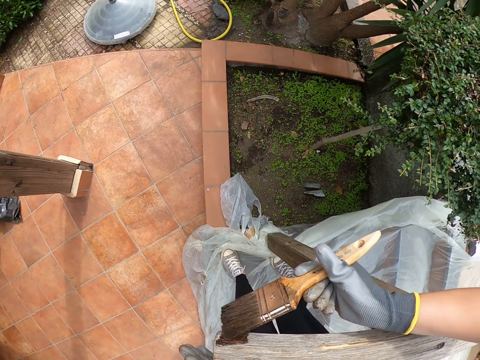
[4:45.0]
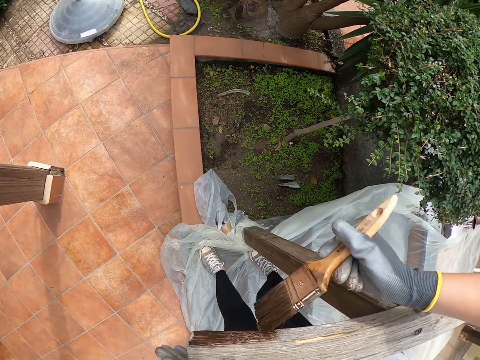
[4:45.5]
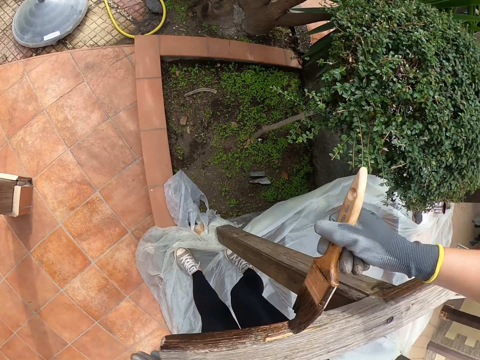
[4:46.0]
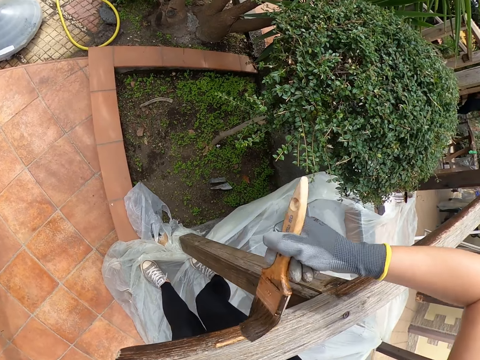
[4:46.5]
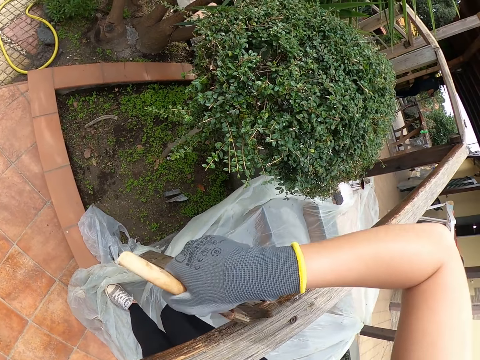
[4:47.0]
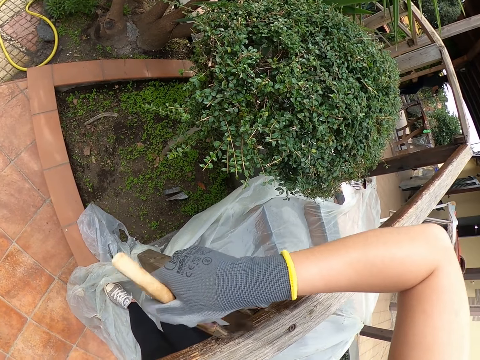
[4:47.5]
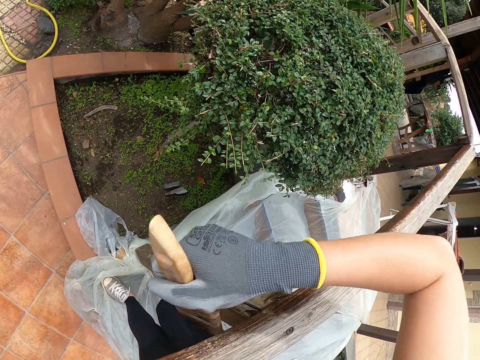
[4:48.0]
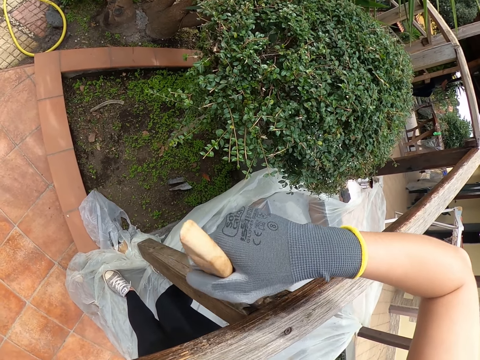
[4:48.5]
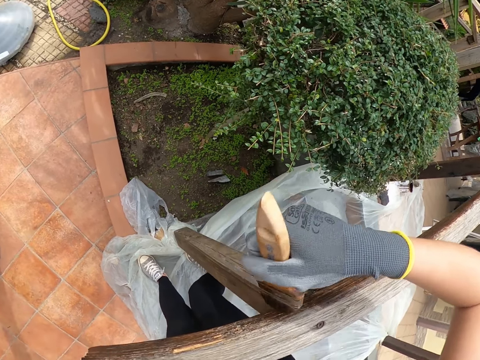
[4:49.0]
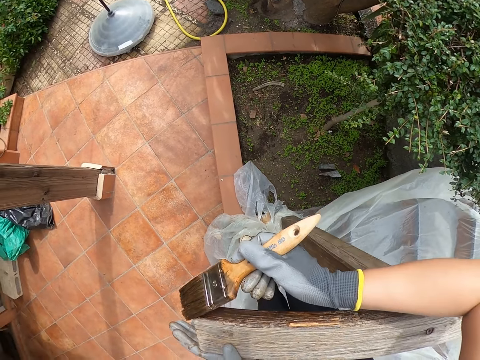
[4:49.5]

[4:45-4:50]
The camera wearer paints the timber.

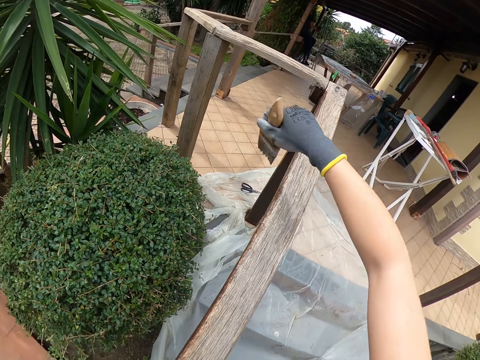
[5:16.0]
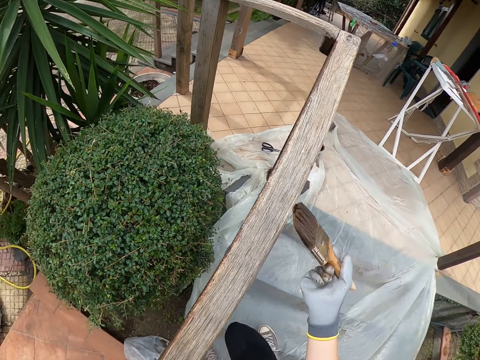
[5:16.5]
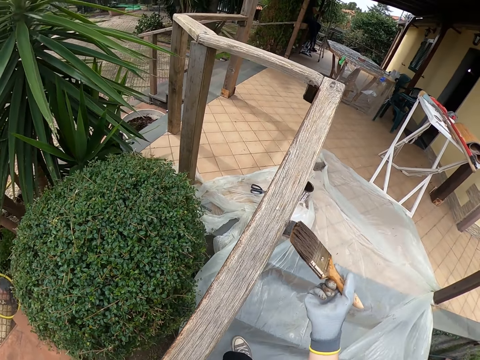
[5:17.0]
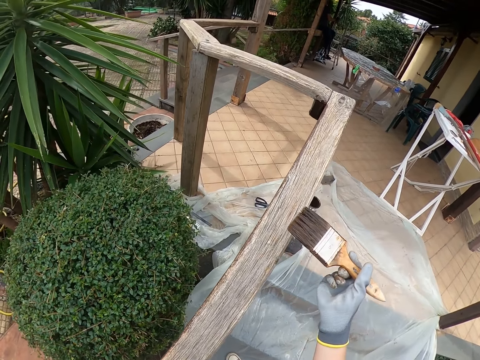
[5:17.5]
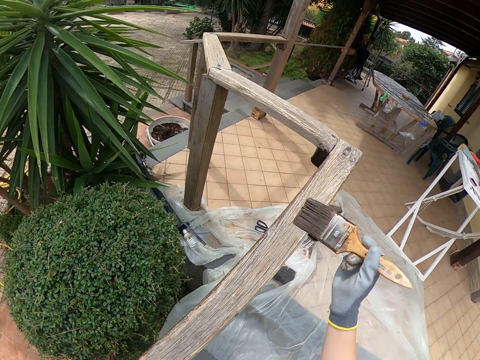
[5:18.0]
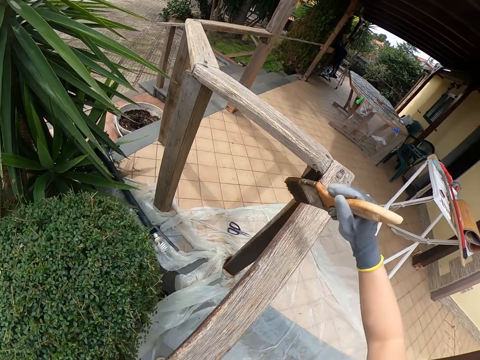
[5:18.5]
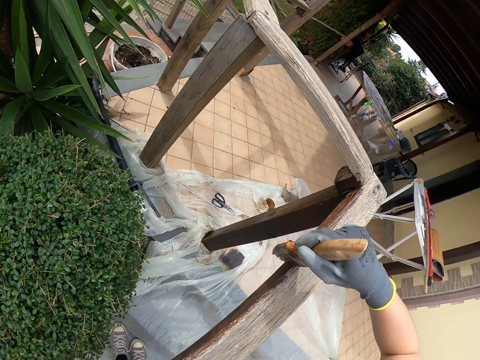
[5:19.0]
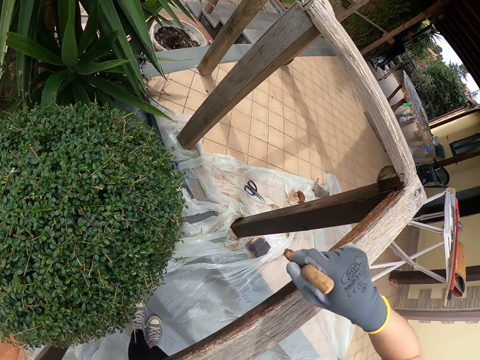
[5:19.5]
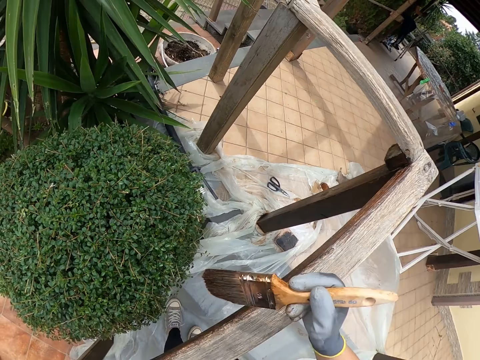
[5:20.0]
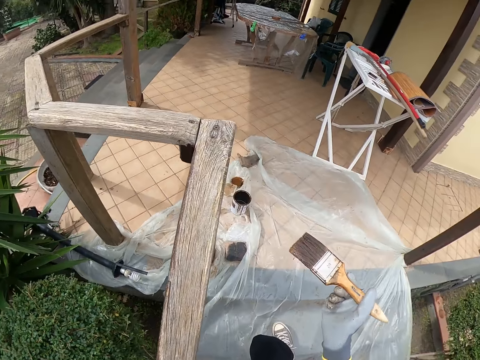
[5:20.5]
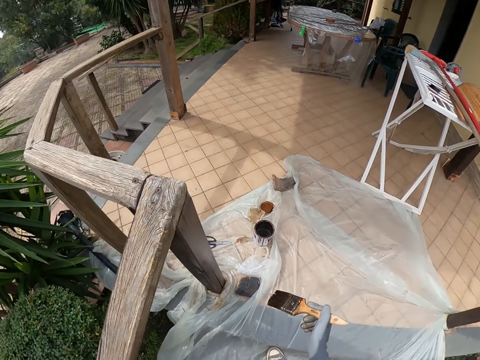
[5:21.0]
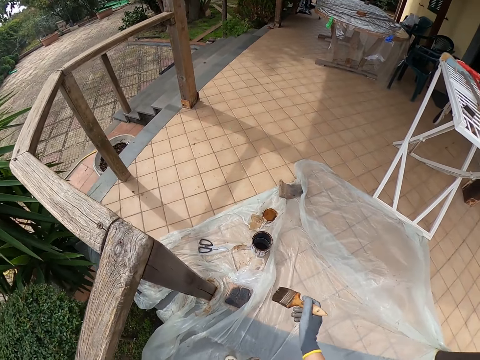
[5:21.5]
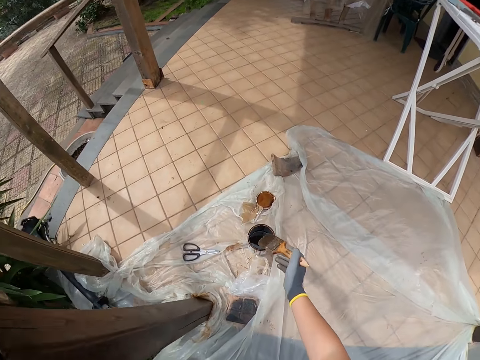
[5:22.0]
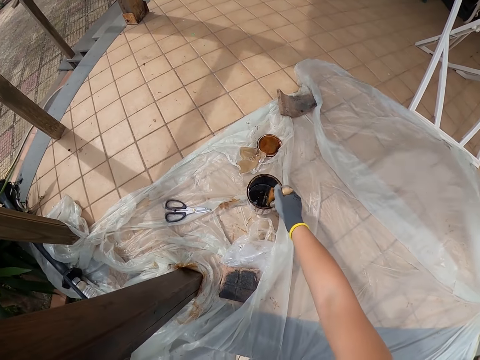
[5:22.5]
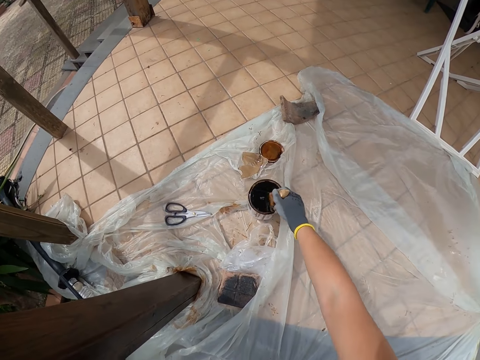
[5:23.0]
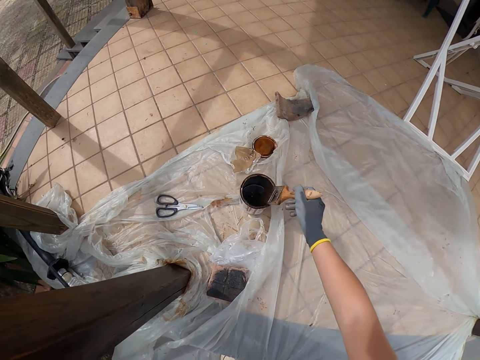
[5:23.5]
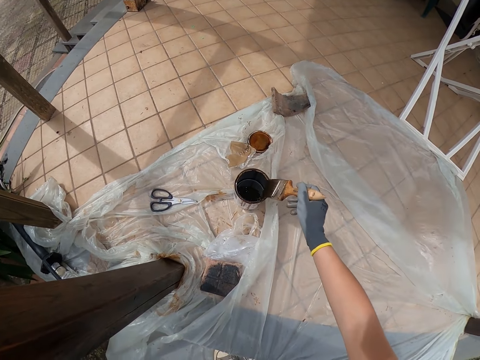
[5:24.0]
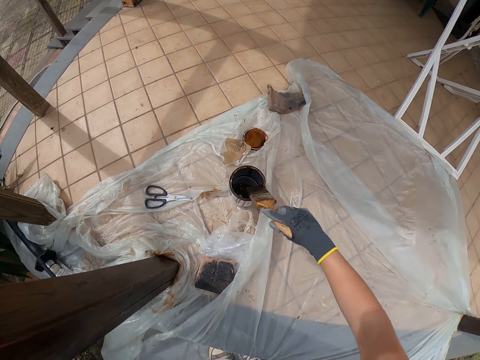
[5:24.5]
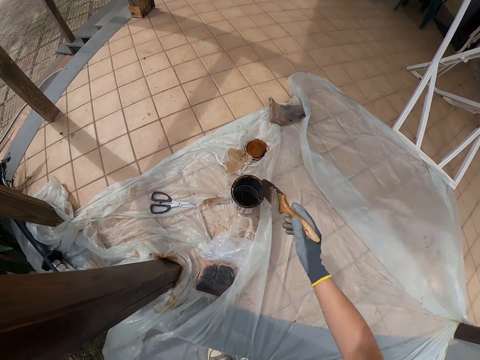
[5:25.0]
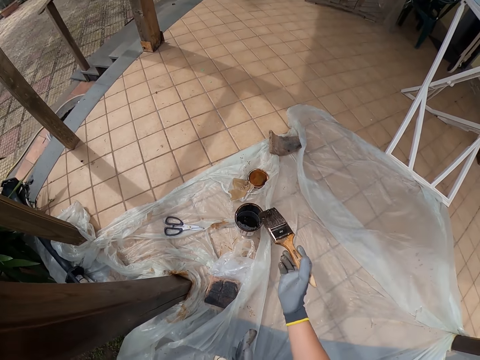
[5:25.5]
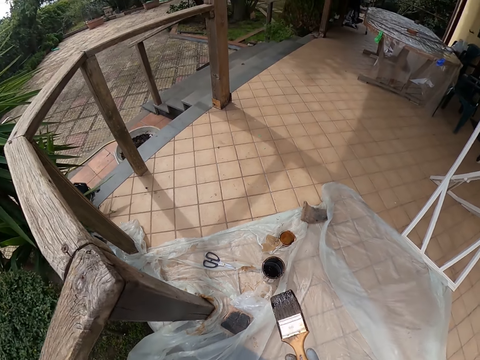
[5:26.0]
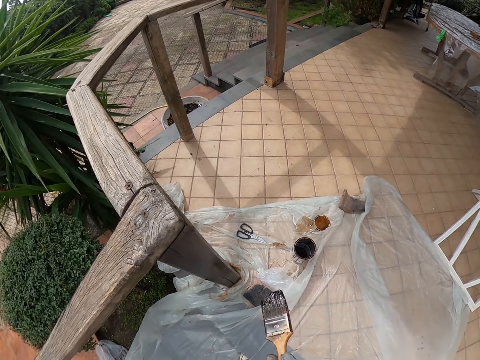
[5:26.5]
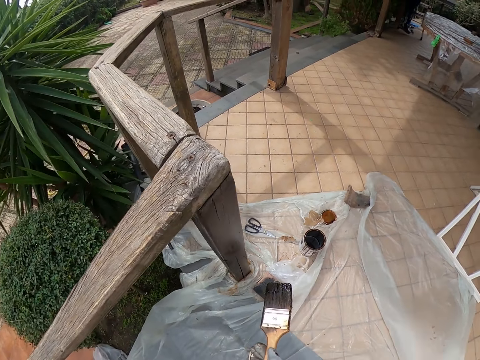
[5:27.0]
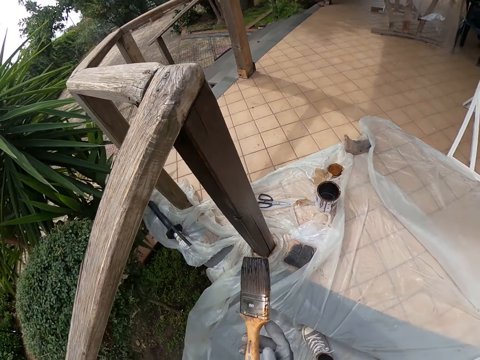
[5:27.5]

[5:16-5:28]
The camera wearer stares at the stair rail. They paint the stair rail. They walk around. They dip the paintbrush into the paint tin. They smear the brush on the paint tin.

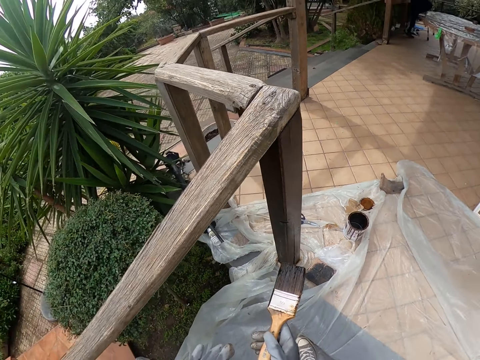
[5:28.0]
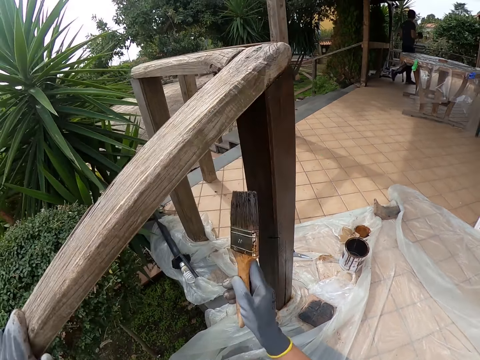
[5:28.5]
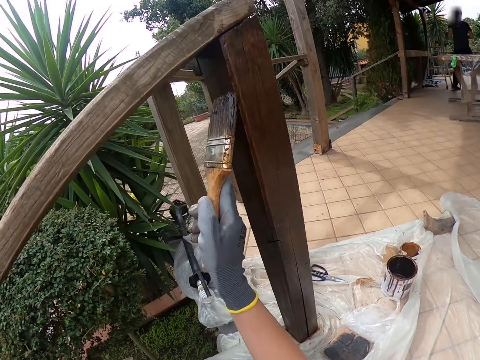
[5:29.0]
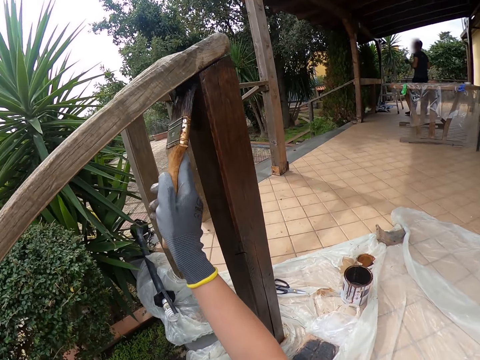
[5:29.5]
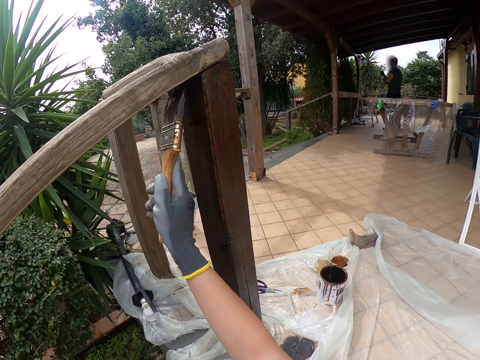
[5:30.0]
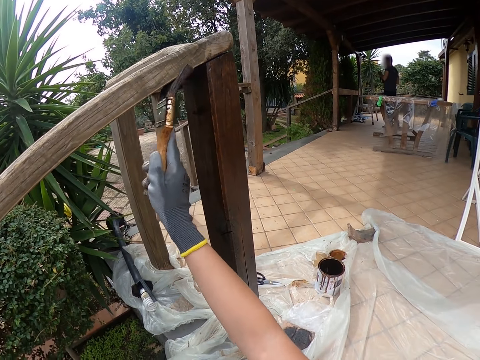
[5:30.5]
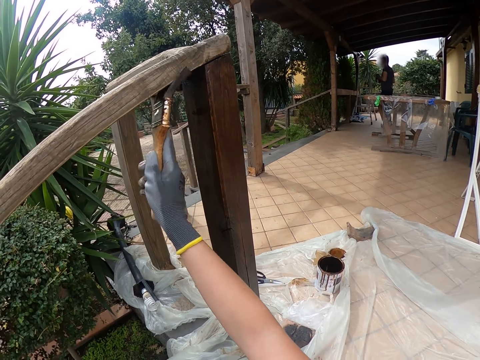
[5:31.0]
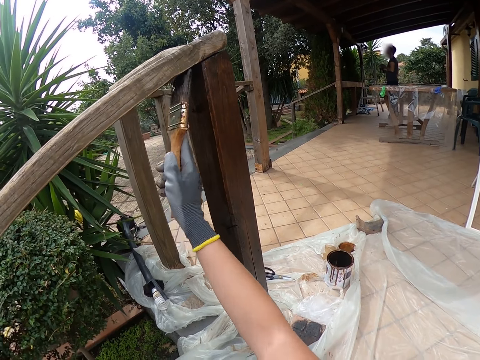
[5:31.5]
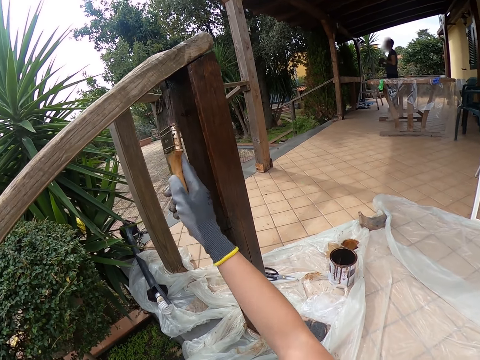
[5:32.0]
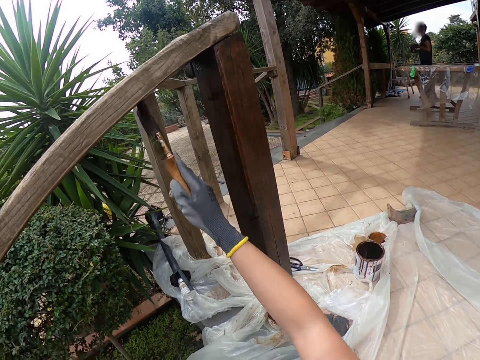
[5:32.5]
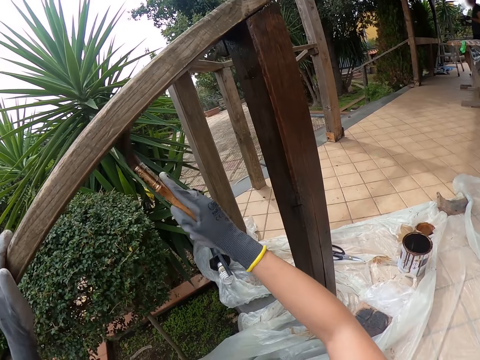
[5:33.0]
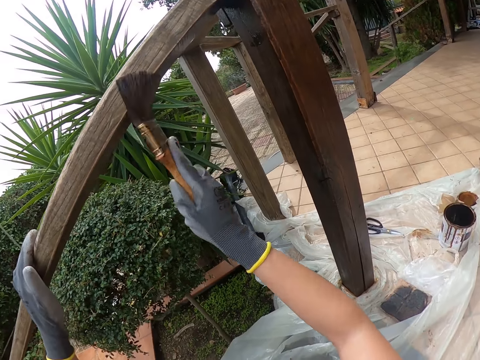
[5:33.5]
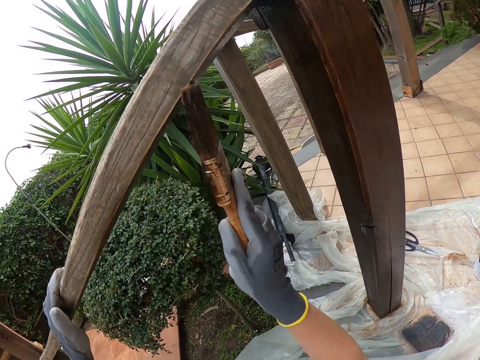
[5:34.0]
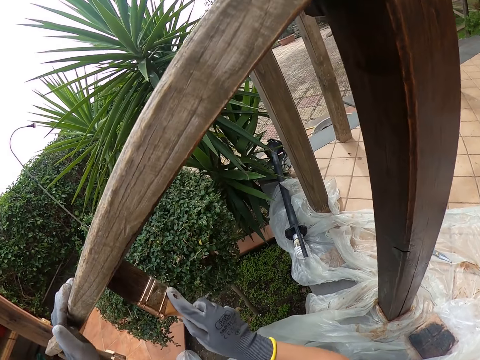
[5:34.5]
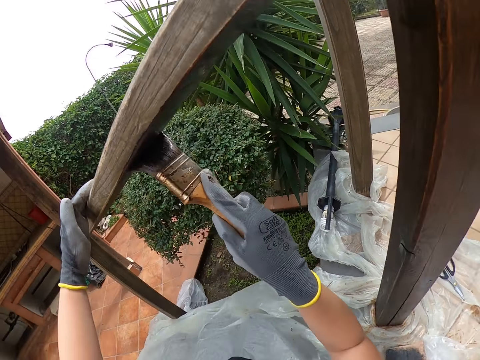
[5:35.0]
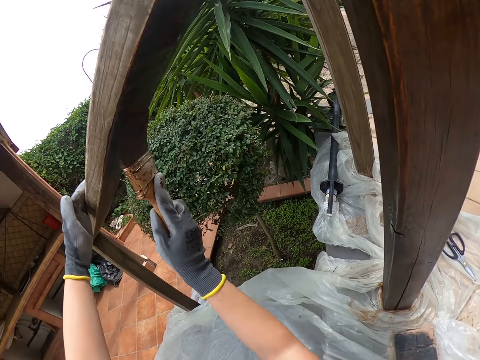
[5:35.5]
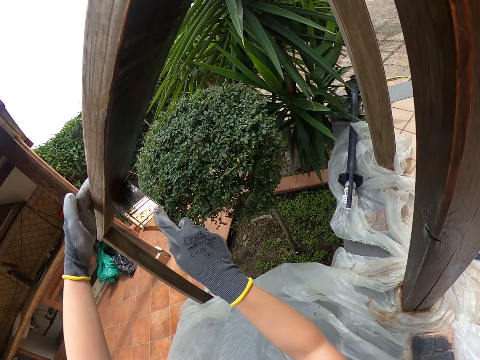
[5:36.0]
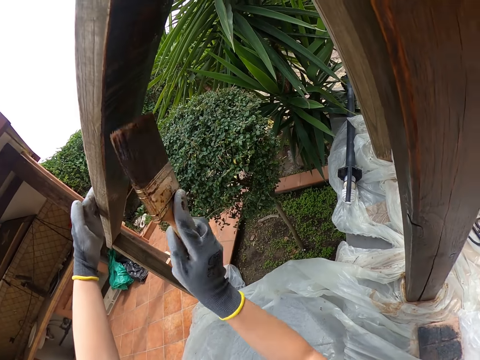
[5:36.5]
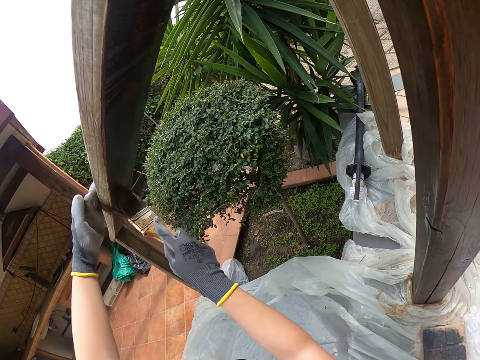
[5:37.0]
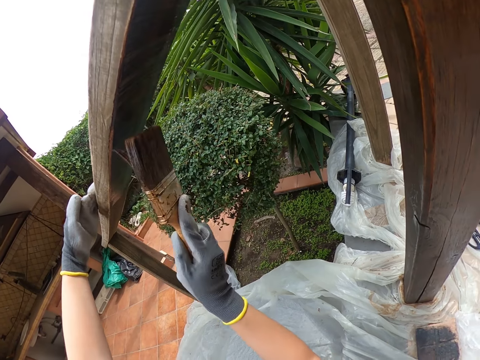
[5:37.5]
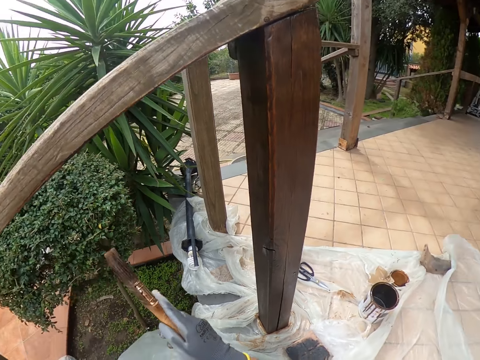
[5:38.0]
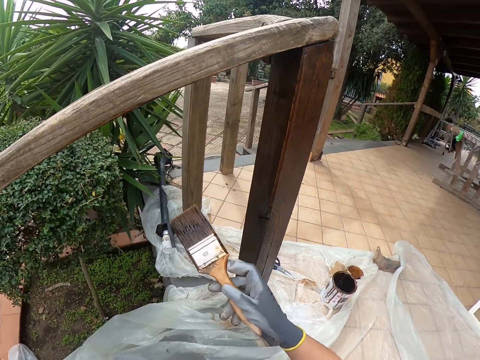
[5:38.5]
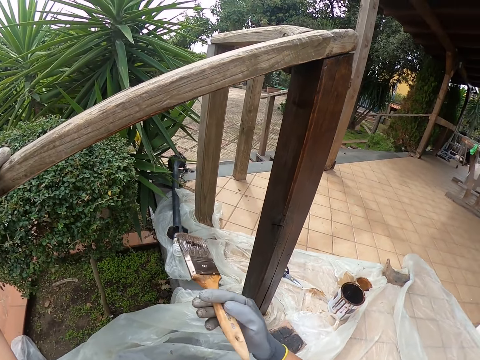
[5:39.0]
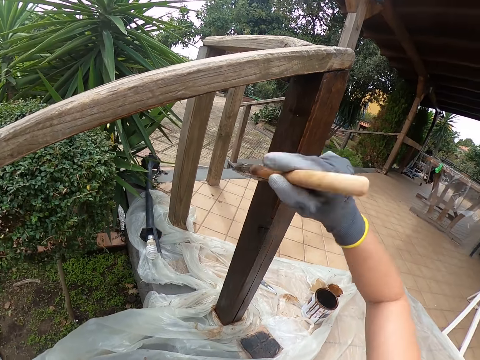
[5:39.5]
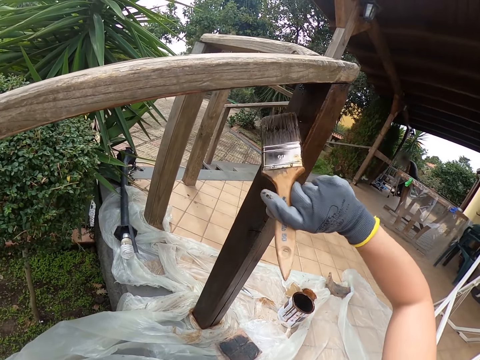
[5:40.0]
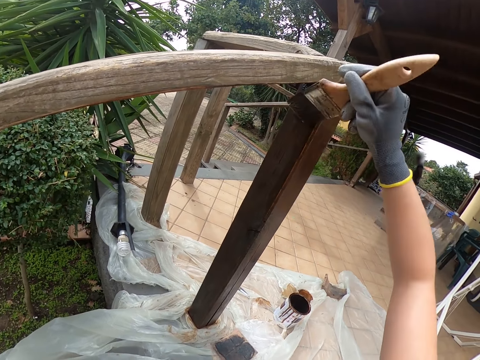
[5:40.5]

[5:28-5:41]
The camera wearer paints the stair rail. They stare at the stair rail.
